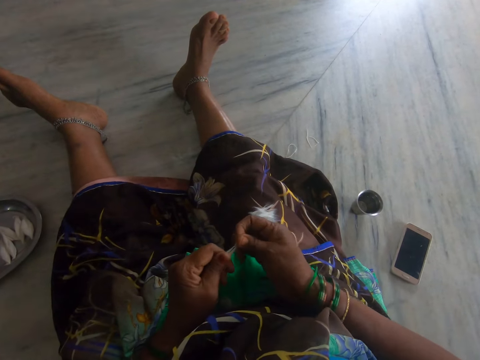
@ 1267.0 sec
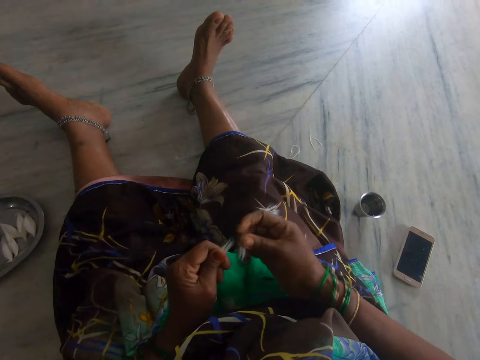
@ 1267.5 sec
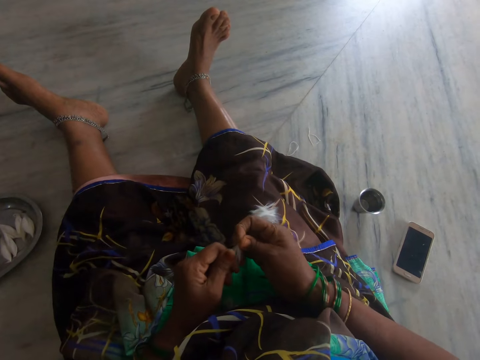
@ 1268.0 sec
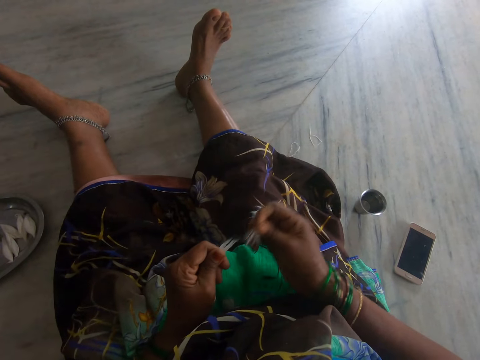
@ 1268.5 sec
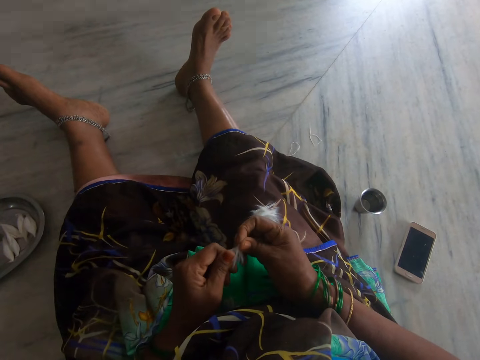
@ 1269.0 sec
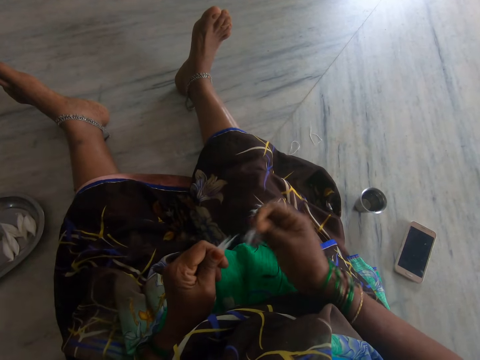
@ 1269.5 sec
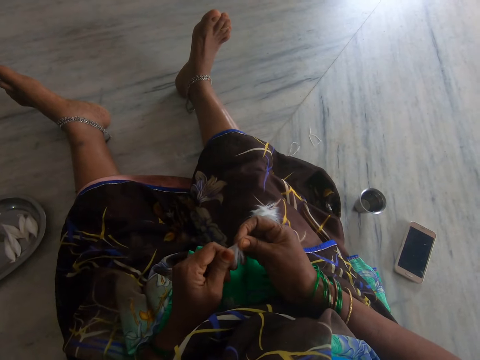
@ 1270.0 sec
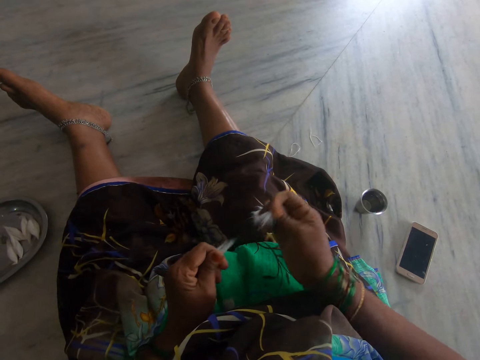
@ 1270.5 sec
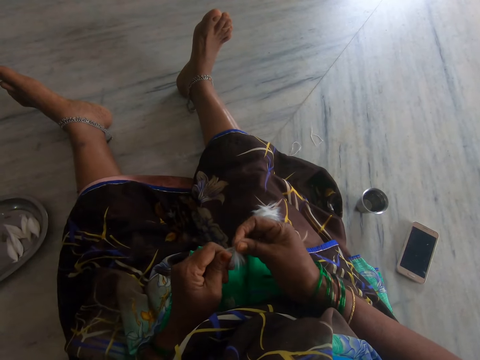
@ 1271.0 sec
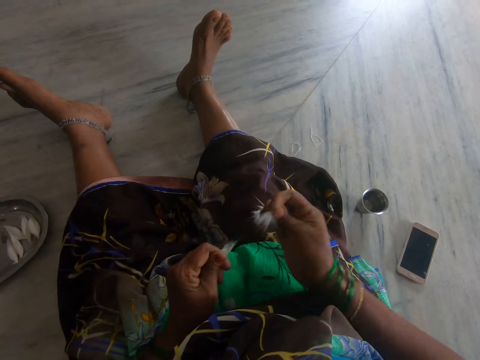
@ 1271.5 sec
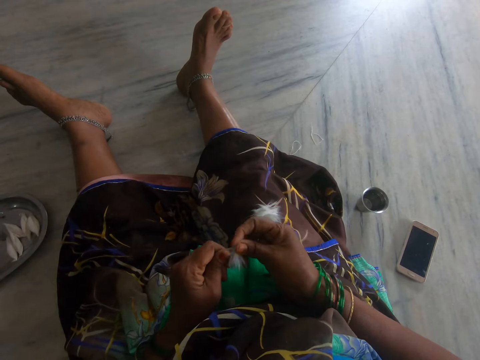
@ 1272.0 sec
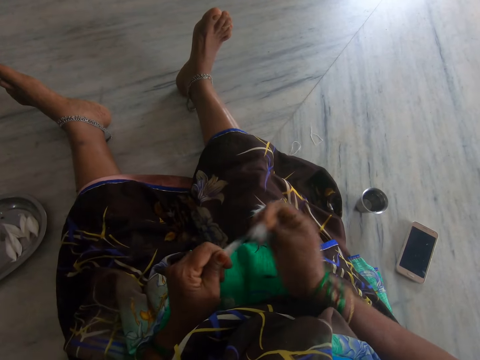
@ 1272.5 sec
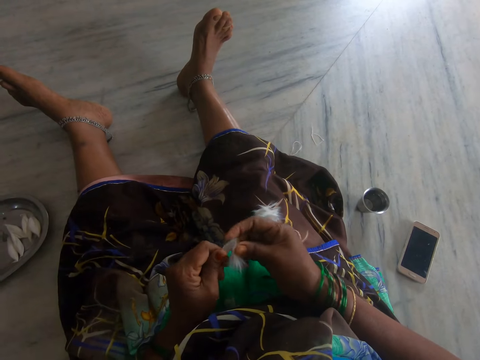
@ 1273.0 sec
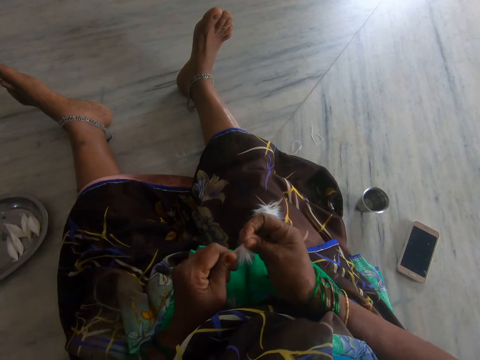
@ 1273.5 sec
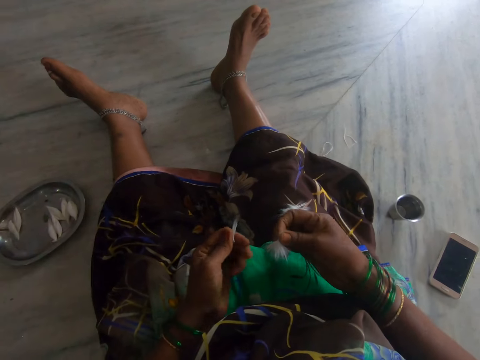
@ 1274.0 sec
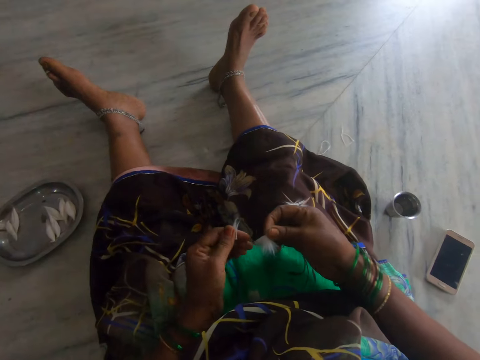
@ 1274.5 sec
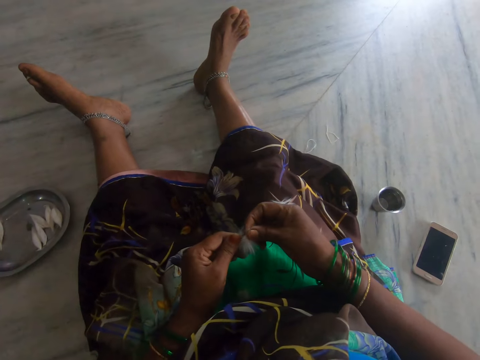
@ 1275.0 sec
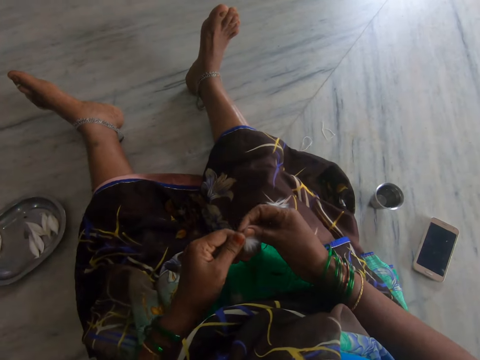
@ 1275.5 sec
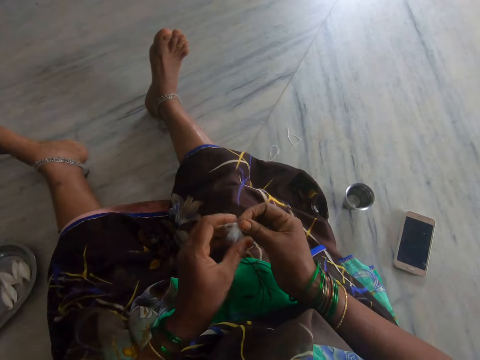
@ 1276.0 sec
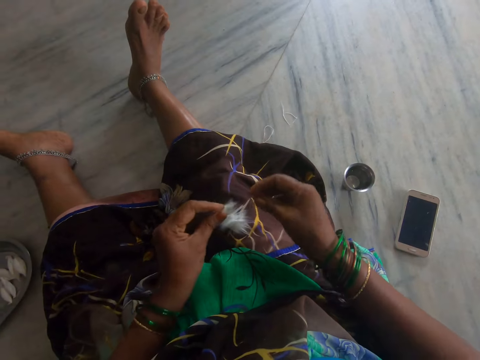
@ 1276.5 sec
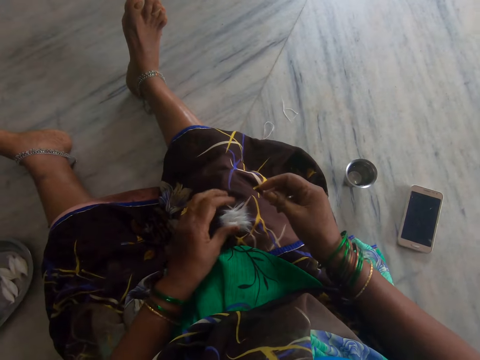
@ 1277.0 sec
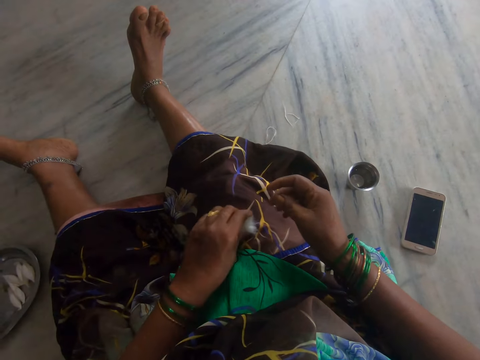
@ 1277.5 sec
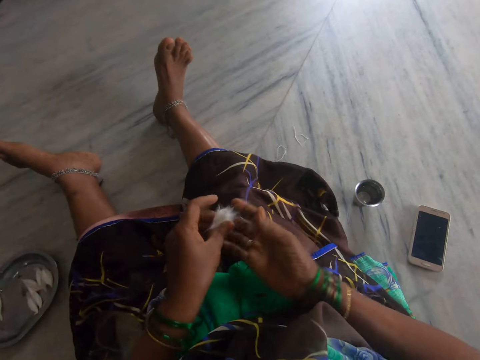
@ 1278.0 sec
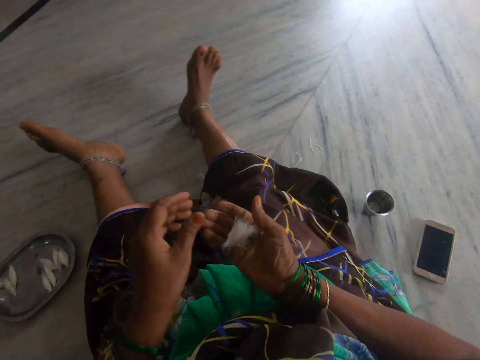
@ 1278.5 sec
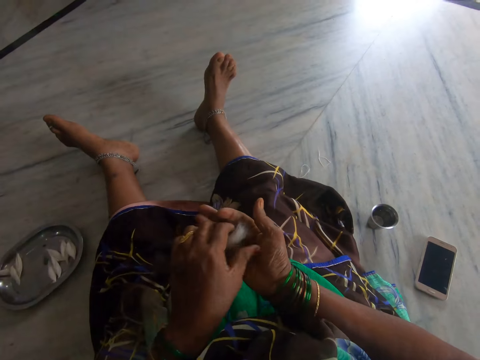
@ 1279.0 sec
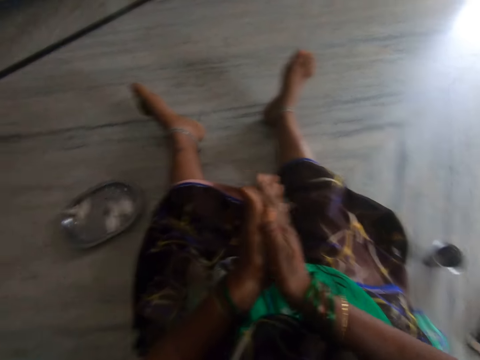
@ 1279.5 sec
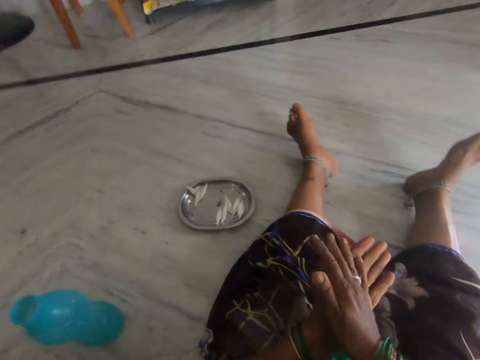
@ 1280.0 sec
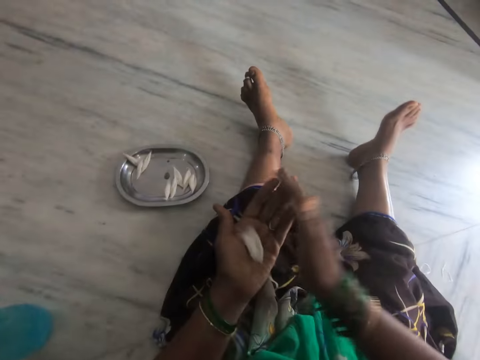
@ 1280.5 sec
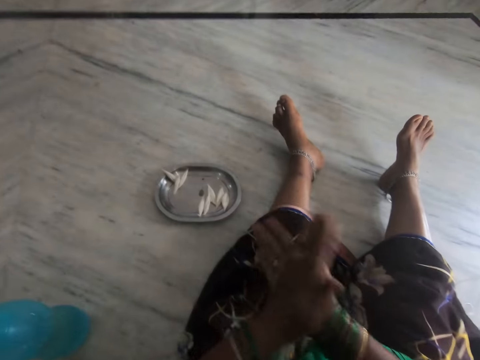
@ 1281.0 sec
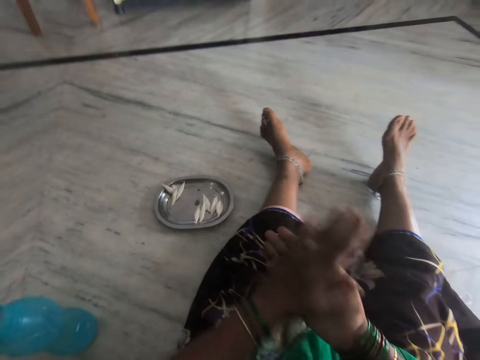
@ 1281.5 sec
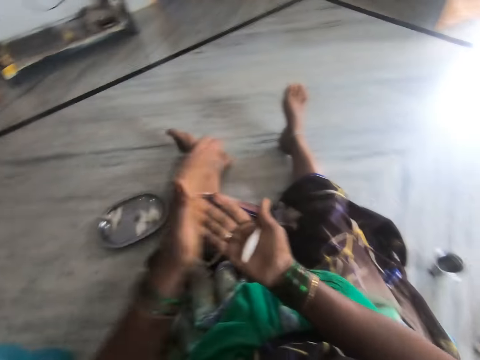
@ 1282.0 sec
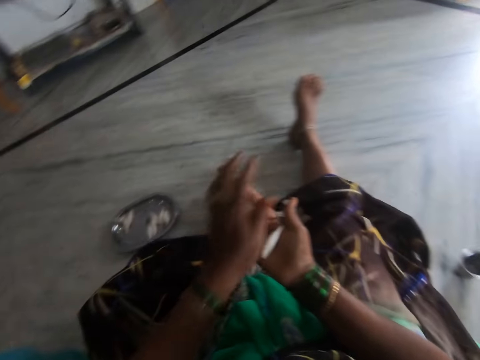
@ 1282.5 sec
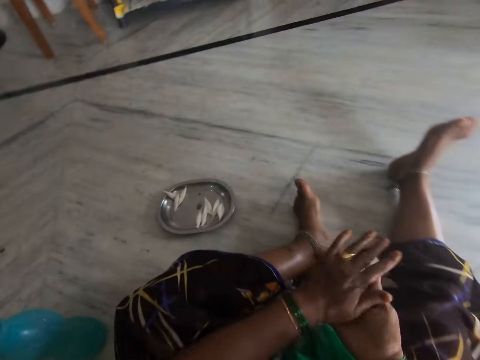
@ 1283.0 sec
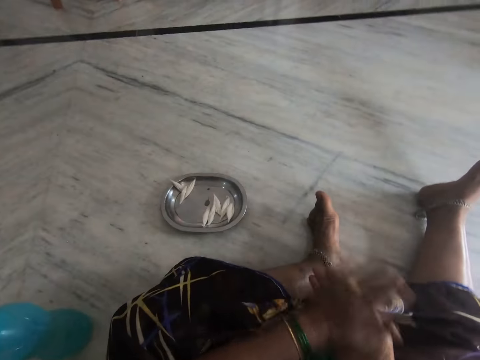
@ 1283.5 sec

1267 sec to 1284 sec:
The camera wearer cuts the cotton wool. She cuts the cotton wool repeatedly. She drops the cut cotton wool on her lap. She picks up the cut cotton from her lap and rolls the cotton wool.

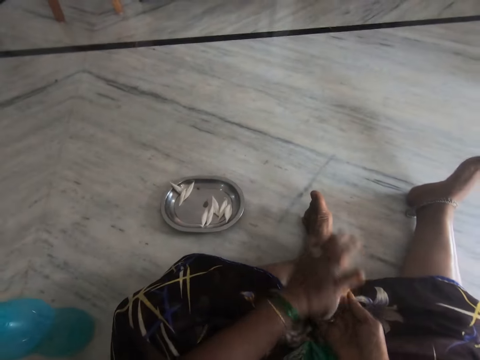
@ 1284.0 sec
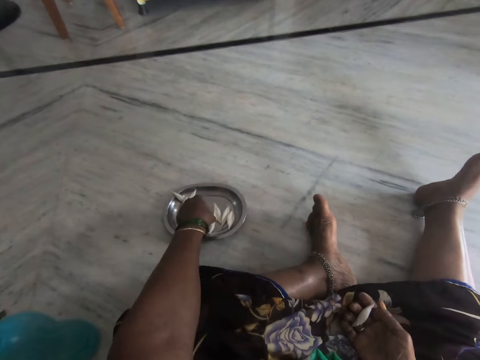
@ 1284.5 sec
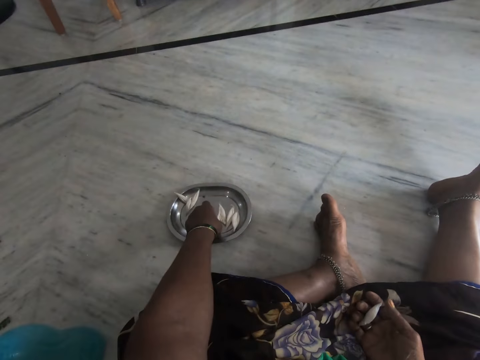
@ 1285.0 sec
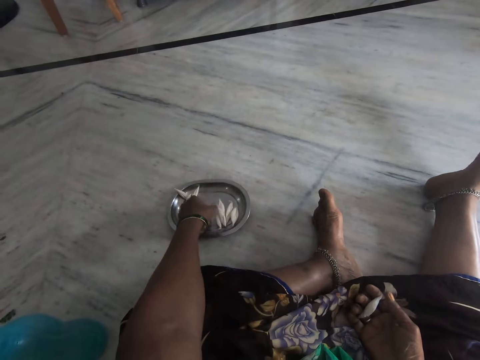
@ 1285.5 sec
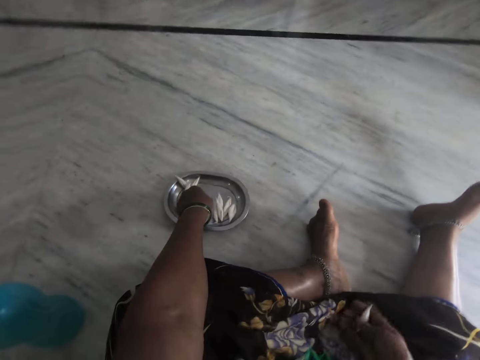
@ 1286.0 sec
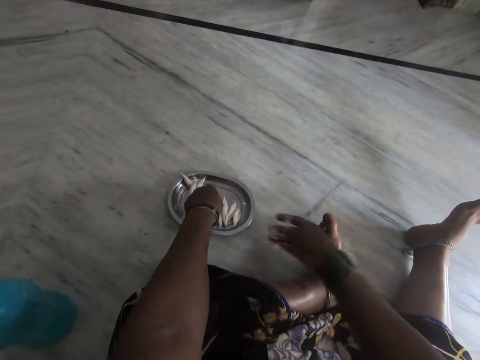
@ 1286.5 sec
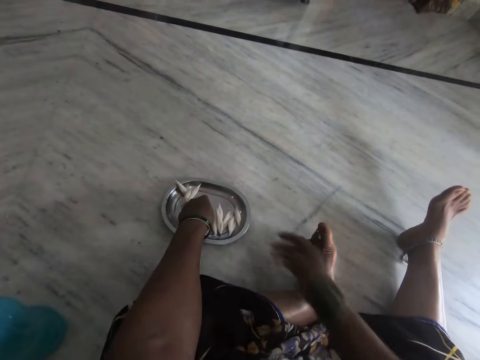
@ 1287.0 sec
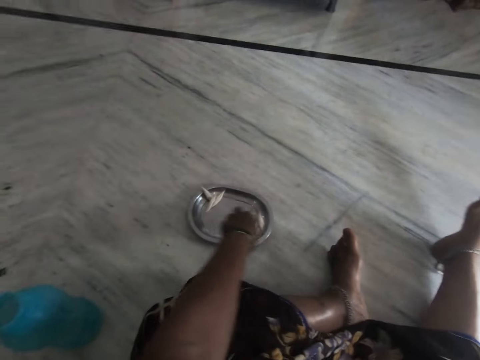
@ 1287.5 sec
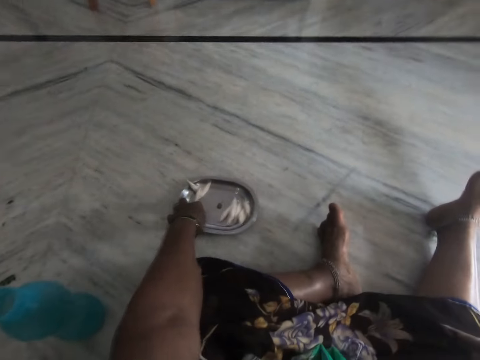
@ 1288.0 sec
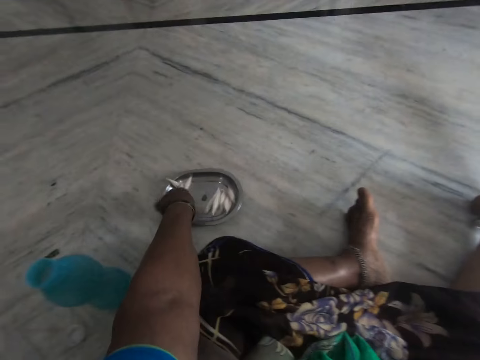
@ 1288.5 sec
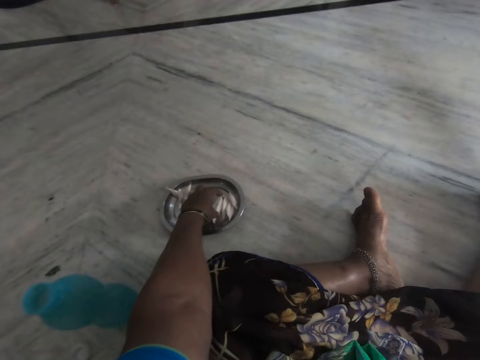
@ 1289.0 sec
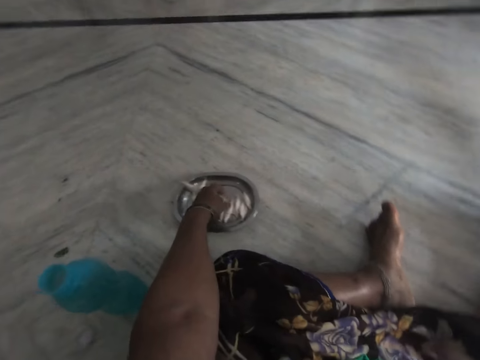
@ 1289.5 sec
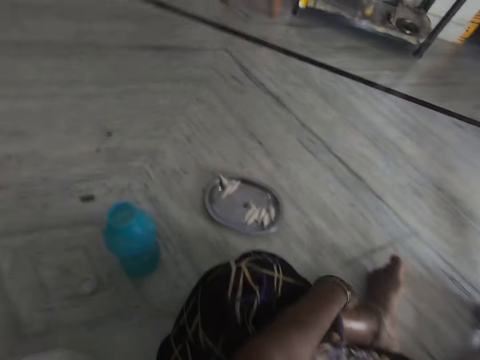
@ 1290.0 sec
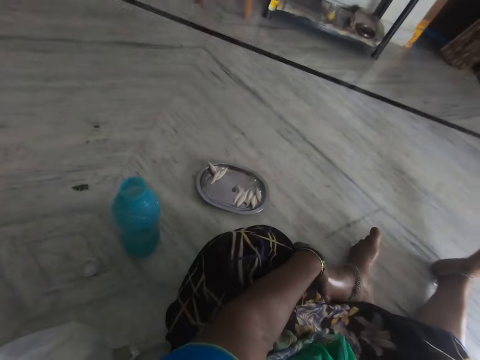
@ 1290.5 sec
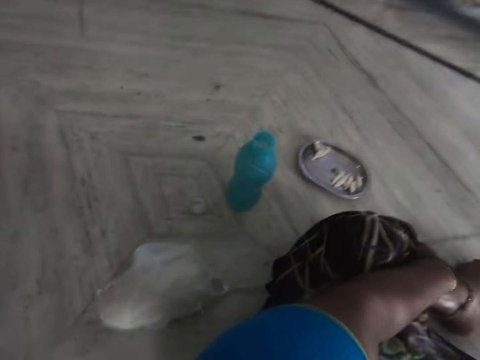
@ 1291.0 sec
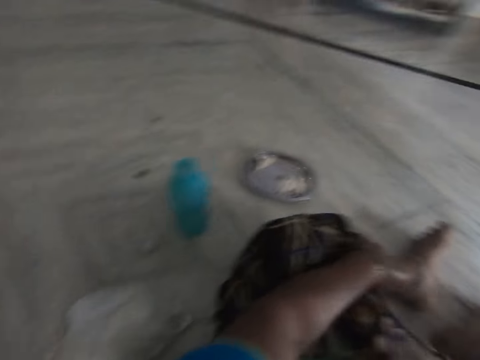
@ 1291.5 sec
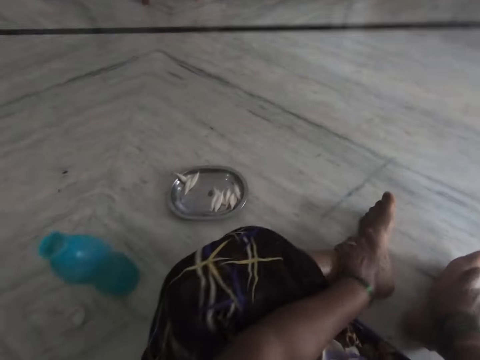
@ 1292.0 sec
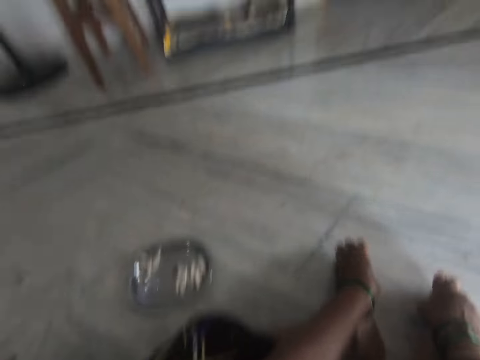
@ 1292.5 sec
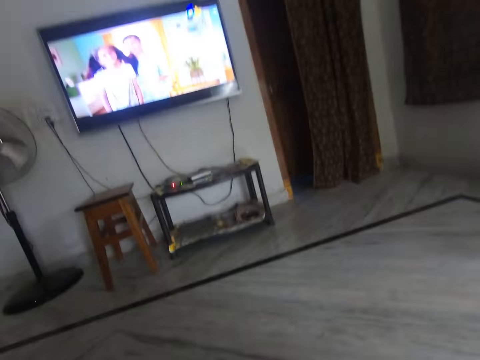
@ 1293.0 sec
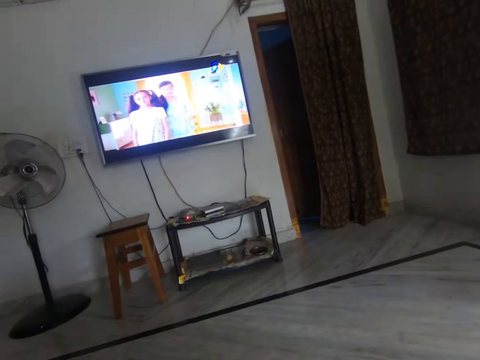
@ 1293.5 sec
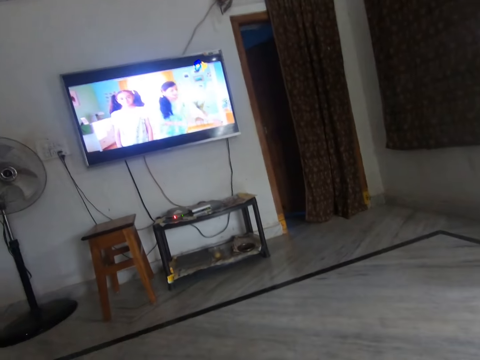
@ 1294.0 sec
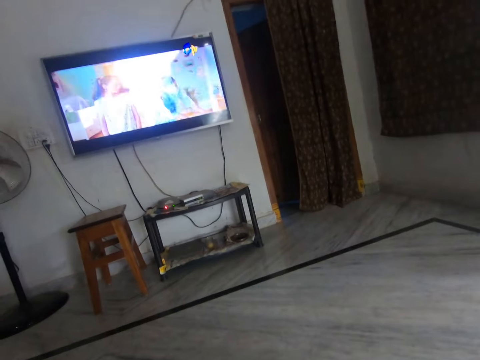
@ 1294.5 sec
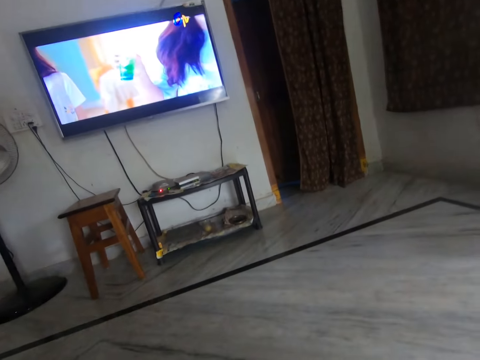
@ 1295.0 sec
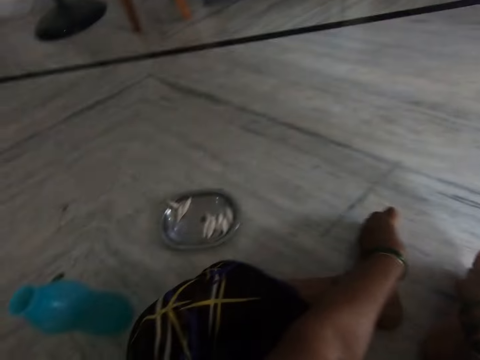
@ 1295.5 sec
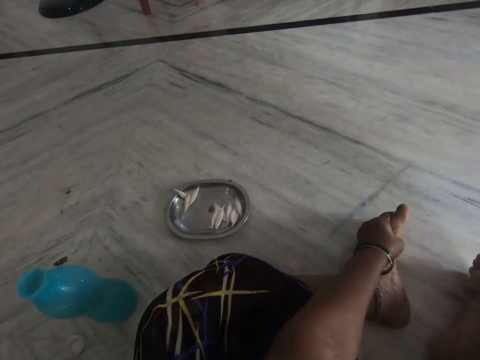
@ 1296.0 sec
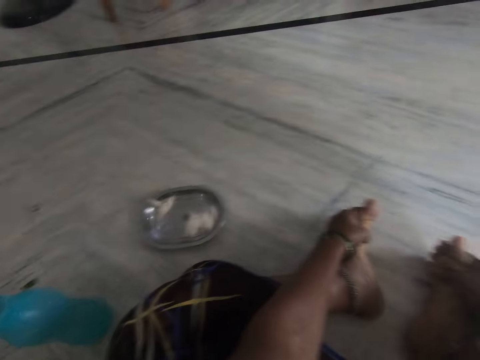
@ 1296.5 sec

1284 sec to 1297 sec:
The camera wearer moves the cotton wool on the tray. She drops the cotton wool on the tray. She moves the cotton wool on the tray. She moves the tray. She holds her leg. She looks at the television.
